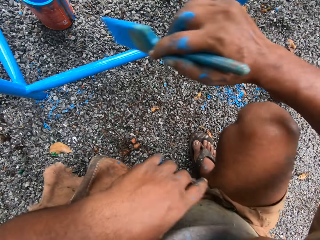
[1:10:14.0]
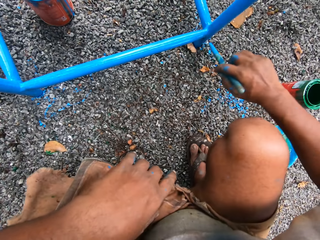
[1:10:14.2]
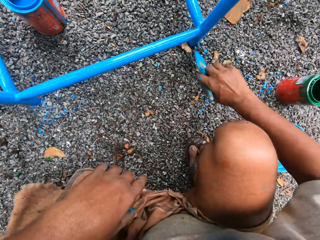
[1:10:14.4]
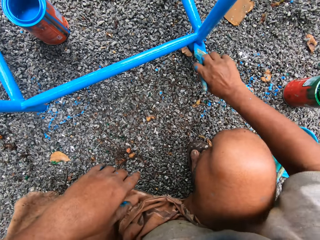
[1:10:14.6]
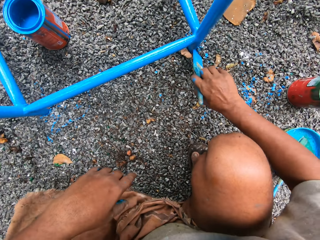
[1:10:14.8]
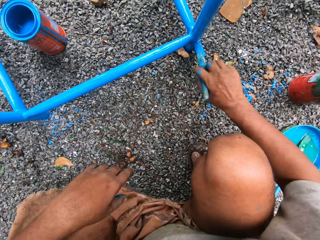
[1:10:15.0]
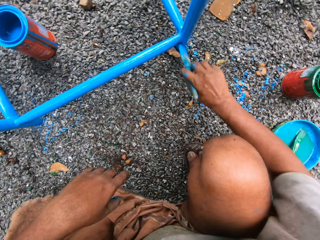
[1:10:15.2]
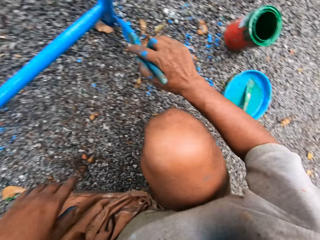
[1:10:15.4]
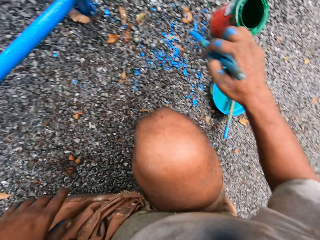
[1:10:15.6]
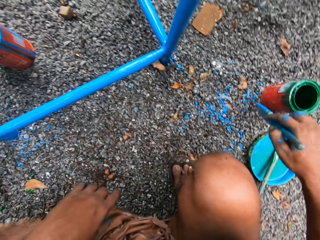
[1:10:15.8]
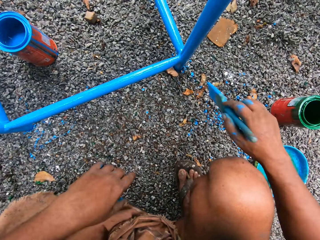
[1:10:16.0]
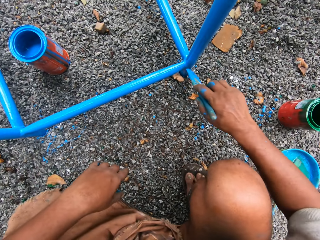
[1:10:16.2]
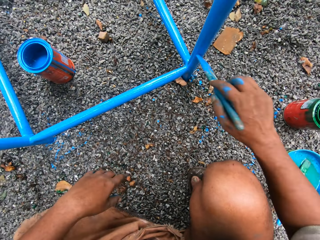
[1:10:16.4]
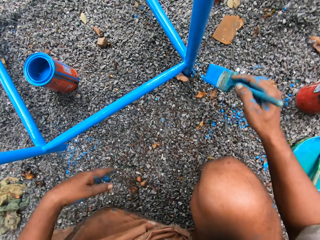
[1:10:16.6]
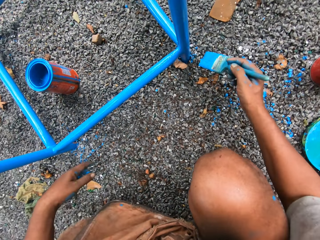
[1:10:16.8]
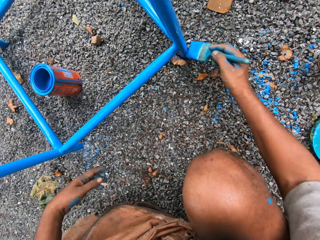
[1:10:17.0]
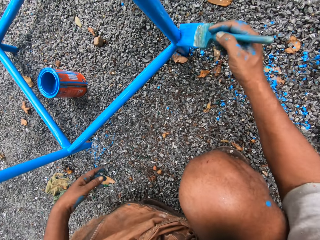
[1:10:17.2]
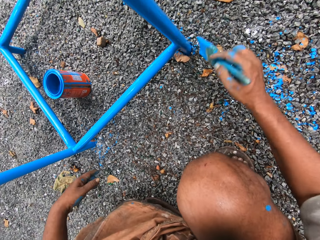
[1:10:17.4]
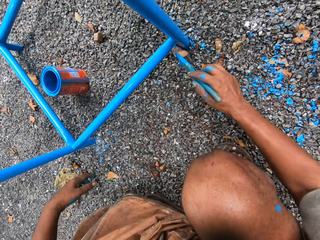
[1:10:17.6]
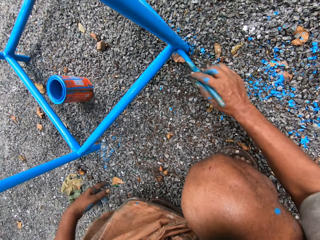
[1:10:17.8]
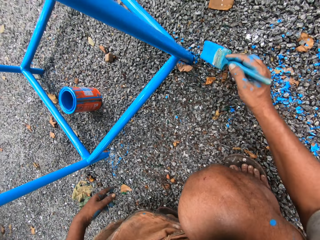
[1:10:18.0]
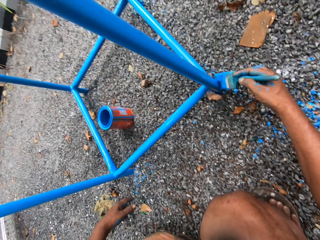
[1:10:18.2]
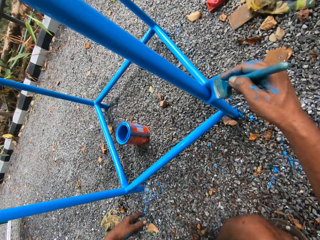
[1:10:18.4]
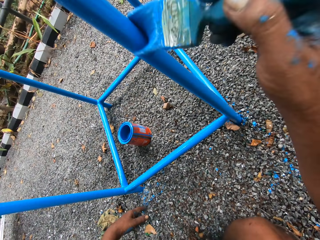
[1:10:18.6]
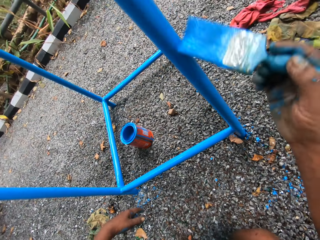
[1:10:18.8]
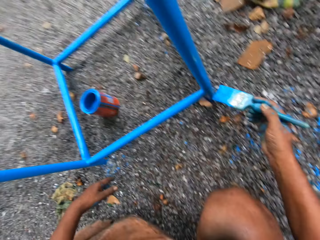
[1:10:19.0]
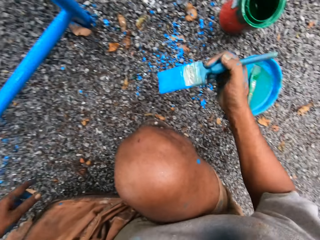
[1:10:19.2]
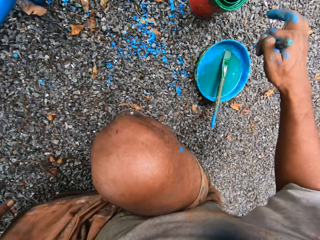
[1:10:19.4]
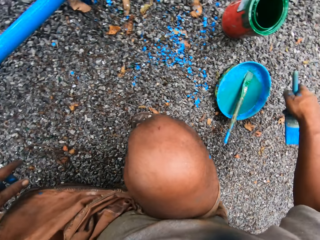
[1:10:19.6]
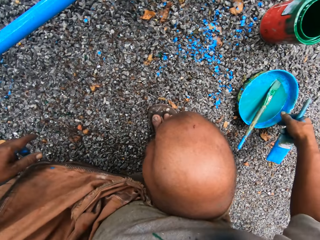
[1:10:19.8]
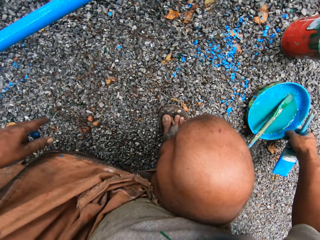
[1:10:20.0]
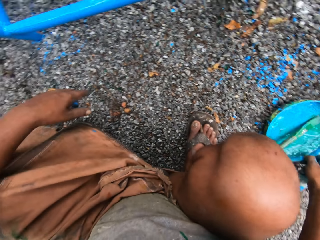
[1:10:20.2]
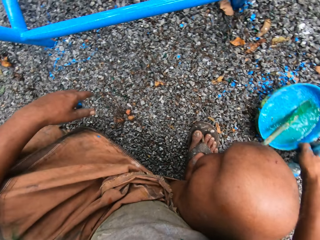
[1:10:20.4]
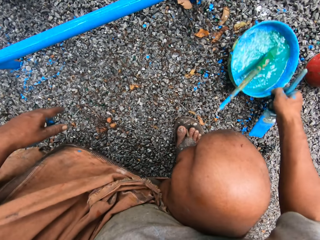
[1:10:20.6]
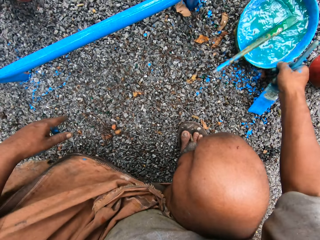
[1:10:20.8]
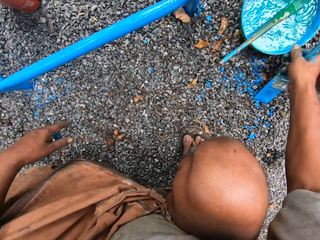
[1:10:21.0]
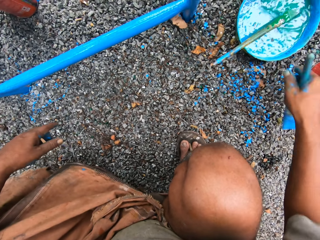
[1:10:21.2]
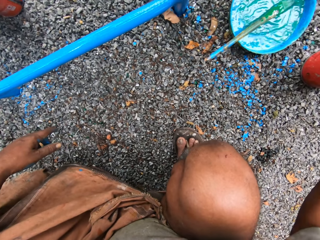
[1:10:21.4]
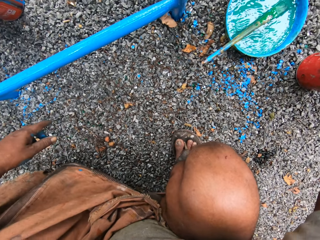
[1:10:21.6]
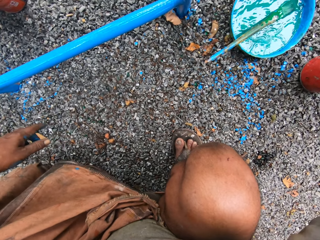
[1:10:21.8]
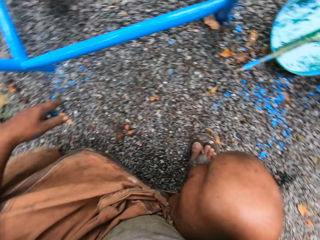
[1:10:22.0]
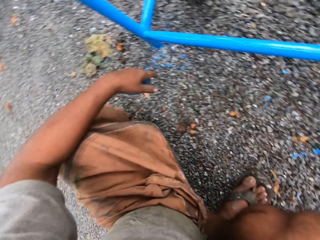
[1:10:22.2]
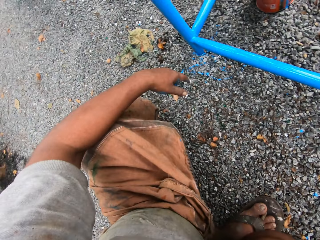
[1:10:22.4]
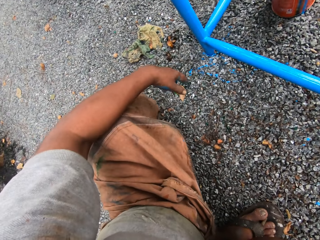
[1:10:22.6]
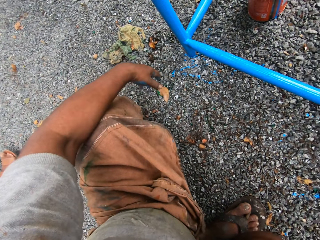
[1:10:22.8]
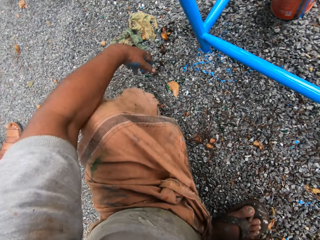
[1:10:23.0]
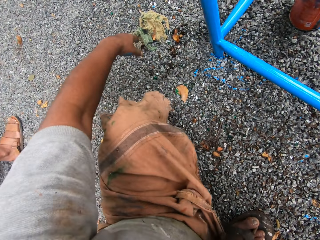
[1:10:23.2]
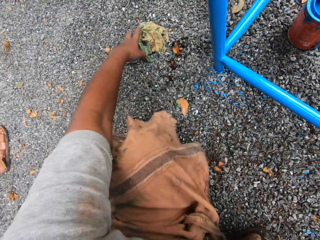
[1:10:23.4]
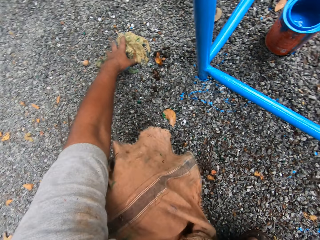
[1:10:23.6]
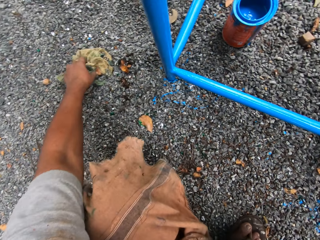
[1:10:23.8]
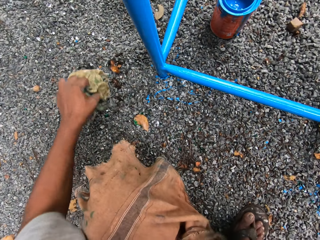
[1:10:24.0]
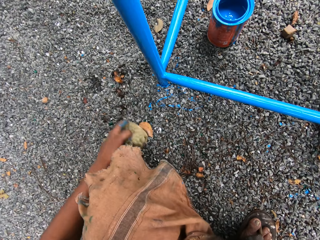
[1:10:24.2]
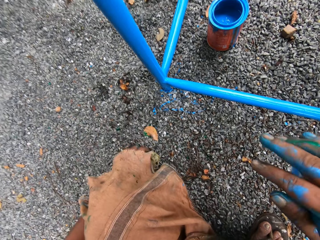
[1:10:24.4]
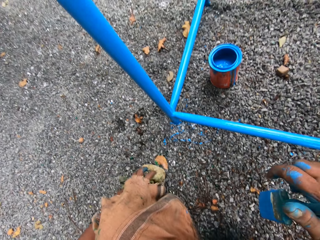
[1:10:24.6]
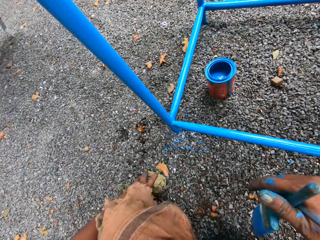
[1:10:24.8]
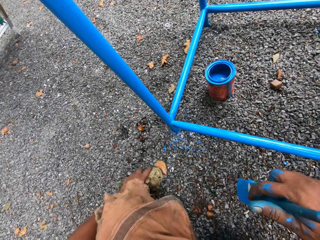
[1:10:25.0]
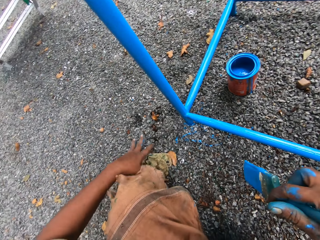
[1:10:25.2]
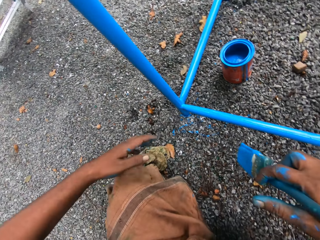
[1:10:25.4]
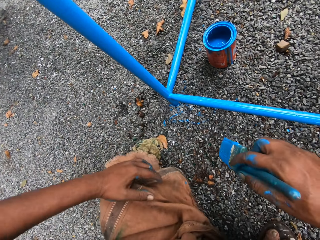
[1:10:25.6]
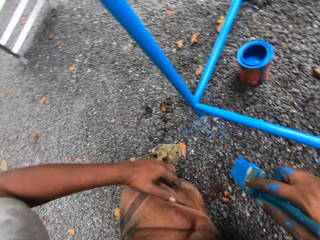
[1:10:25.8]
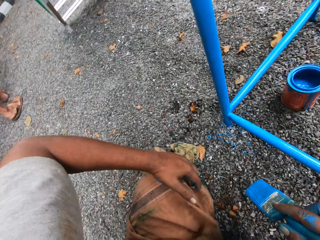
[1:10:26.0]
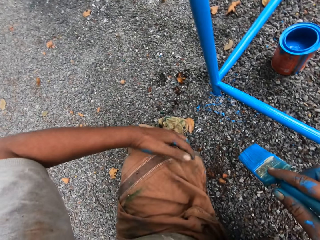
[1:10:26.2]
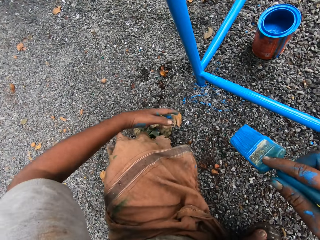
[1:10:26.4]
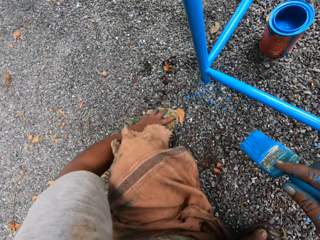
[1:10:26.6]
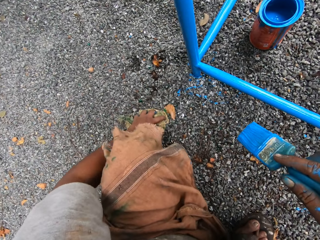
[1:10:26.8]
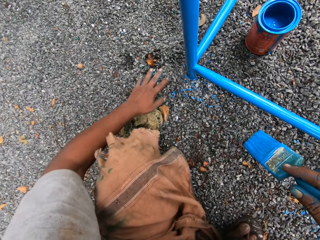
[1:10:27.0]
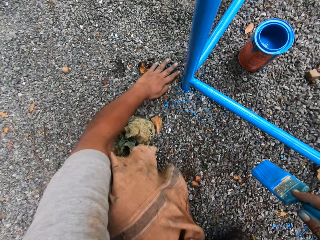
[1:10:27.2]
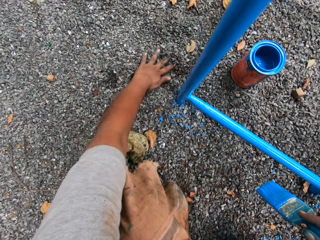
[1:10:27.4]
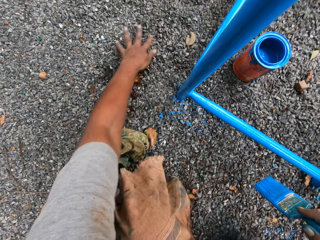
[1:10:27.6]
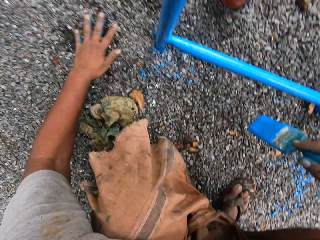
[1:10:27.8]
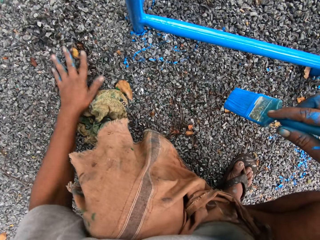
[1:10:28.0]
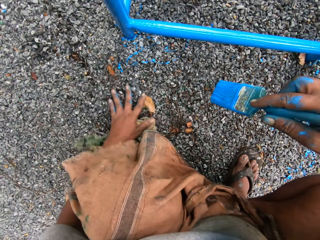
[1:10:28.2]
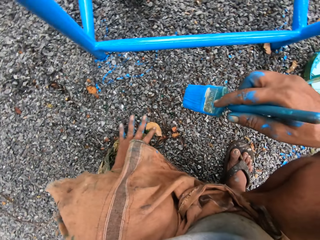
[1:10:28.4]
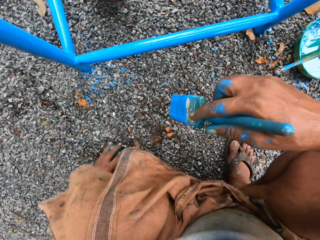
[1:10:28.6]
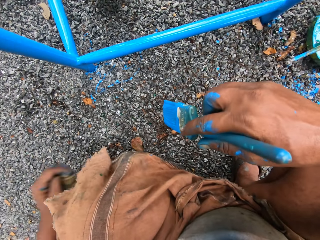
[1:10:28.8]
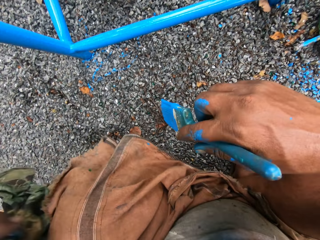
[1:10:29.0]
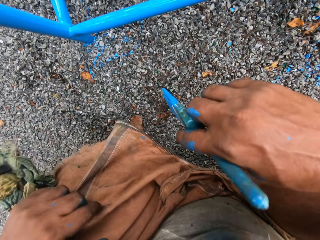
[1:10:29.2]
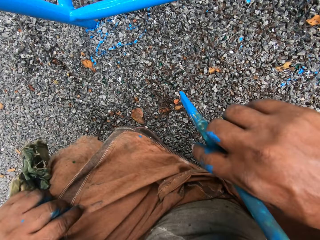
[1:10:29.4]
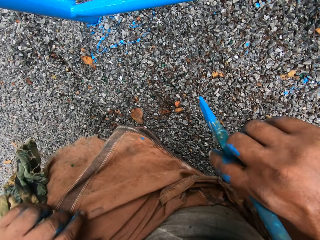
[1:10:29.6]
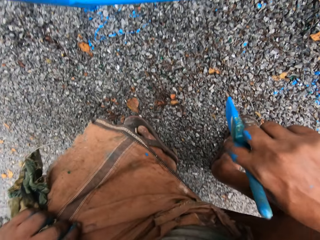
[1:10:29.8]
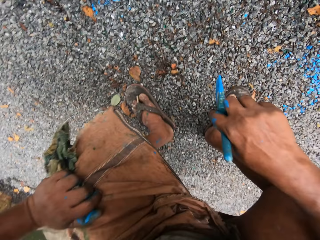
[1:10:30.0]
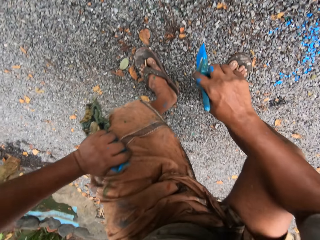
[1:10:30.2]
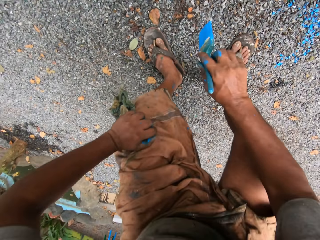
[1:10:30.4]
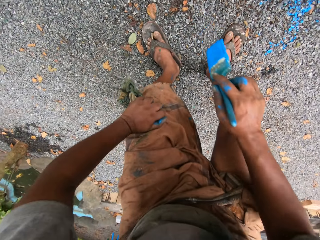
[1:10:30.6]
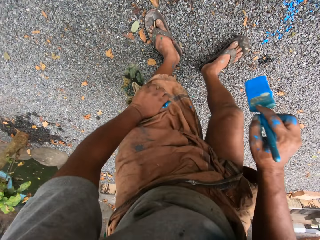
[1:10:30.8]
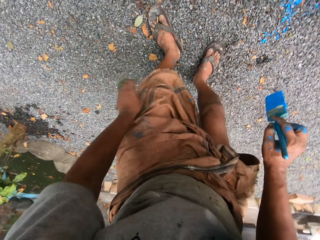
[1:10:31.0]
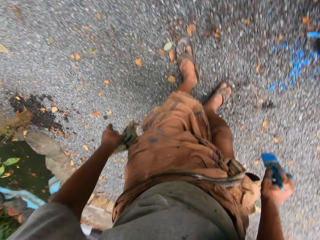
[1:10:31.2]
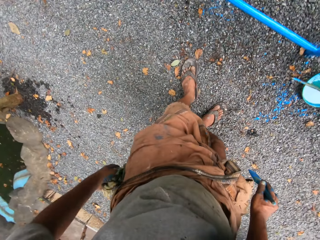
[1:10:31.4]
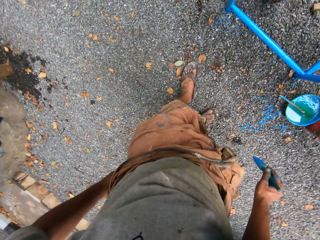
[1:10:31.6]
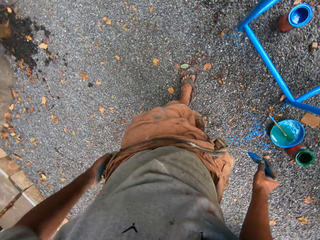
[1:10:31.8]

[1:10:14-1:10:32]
The camera wearer moves the paint brush to the right side. He paints the metal stand with the paint brush. He moves the lid of the paint can or container next to him with his right hand. He extends the paint can. He picks the cloth from the ground. He moves the rag on the ground towards himself with his left hand. He drops the cloth on the ground. He moves his body. He touches the rag with his left hand. He spreads the sand on the ground with the left hand. He sweeps the ground with his left hand. He picks up the rag with his left hand. He stands upright.

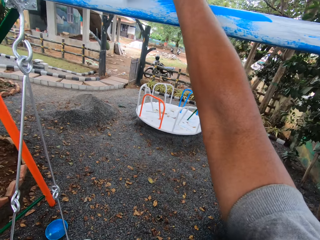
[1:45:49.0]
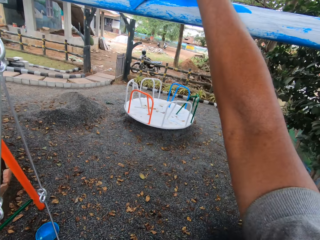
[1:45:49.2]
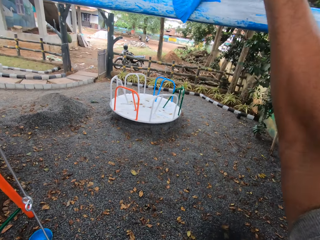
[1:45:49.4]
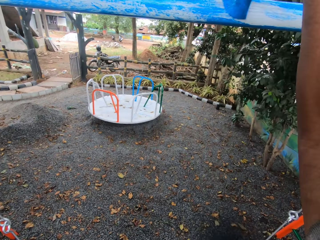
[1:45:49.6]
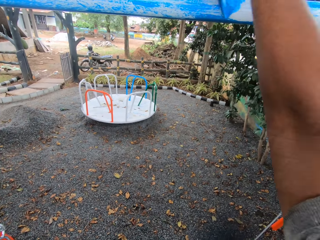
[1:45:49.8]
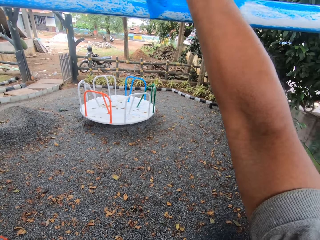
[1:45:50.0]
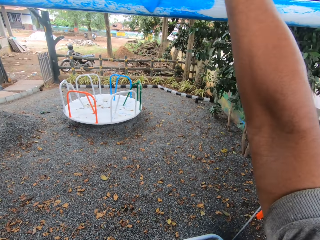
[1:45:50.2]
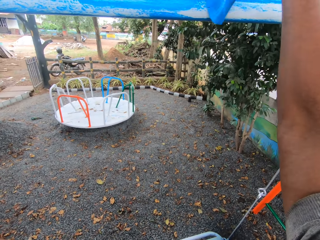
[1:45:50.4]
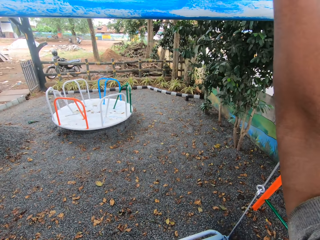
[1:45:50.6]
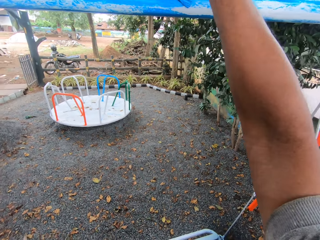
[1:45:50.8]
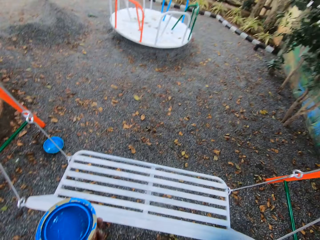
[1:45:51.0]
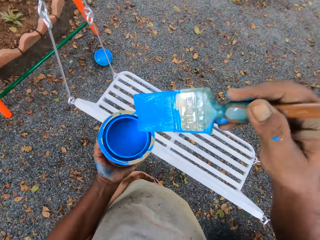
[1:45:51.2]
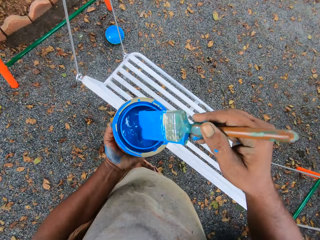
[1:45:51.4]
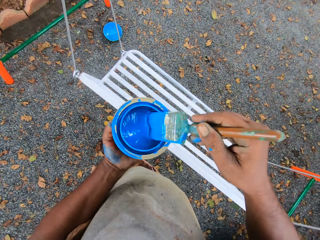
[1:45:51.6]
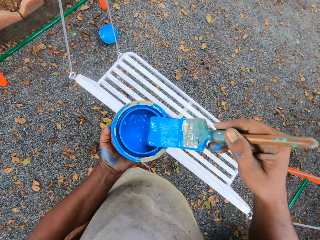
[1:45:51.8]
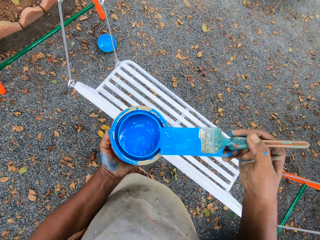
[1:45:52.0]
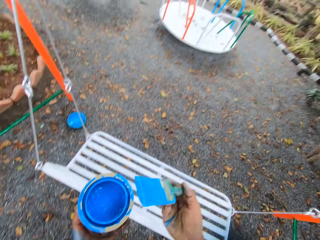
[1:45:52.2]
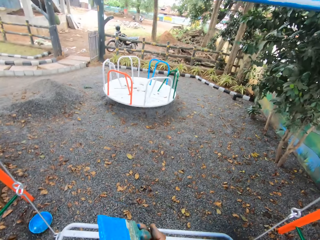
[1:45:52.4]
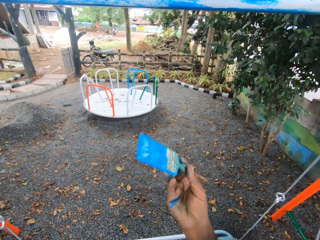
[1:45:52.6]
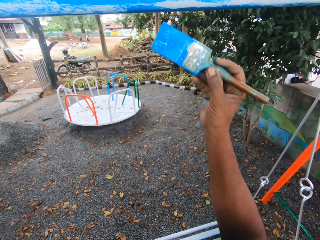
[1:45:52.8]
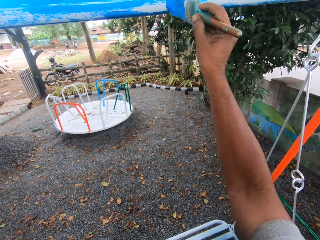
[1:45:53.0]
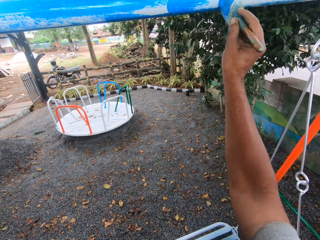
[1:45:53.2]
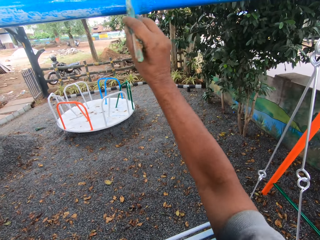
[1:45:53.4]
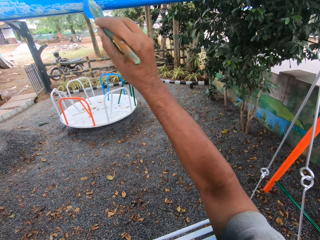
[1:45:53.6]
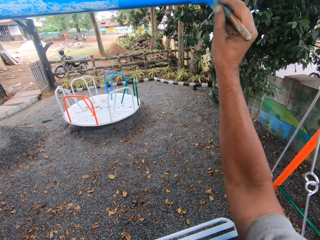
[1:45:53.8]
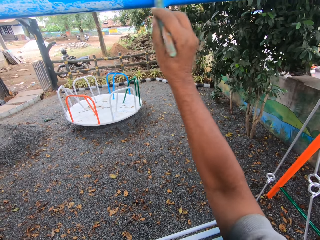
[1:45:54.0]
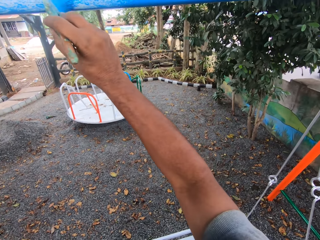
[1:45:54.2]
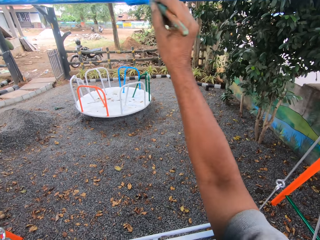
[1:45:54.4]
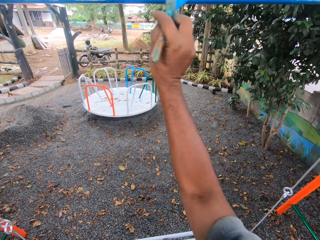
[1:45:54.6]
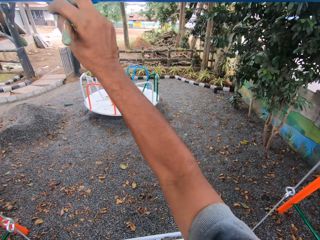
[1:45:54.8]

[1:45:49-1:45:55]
The camera wearer applies paint on the top beam of the swing with the paint brush in the right hand. They dip the paint brush in the paint with the right hand. They hold the paint tin with the left hand. They squeeze the brush. They apply paint on the top beam of the swing with the paint brush in the right hand.
